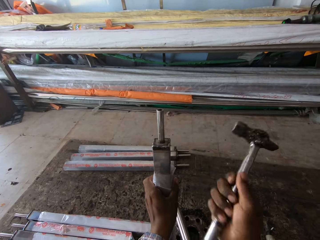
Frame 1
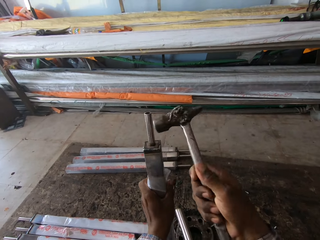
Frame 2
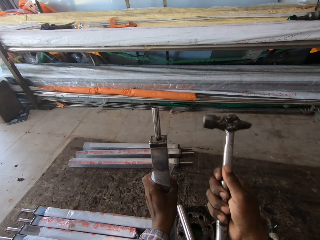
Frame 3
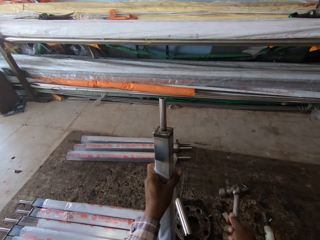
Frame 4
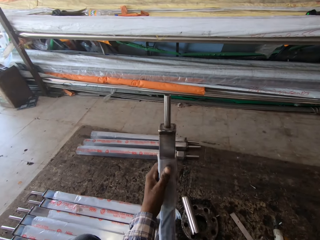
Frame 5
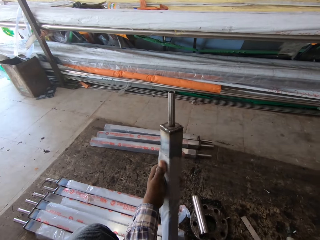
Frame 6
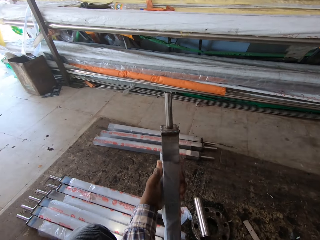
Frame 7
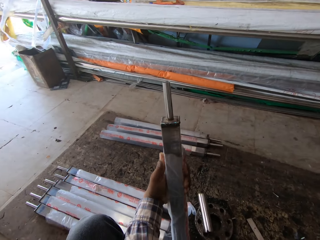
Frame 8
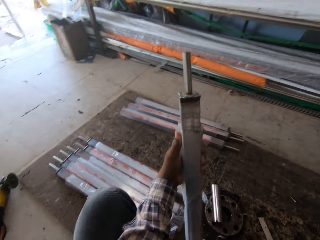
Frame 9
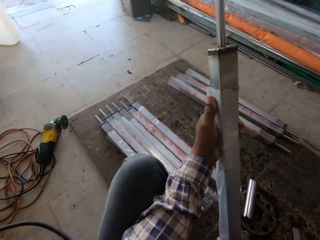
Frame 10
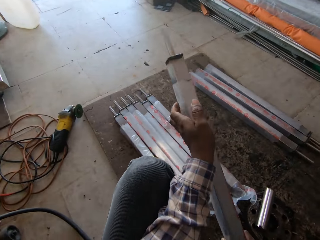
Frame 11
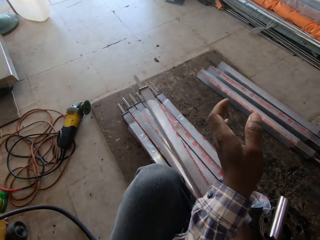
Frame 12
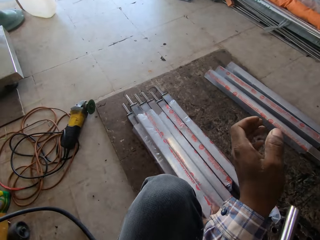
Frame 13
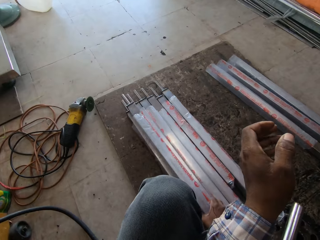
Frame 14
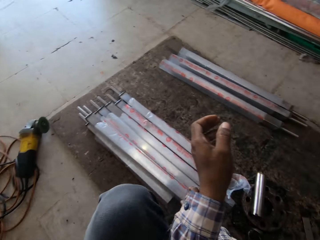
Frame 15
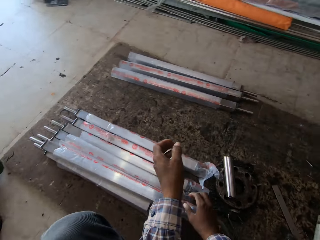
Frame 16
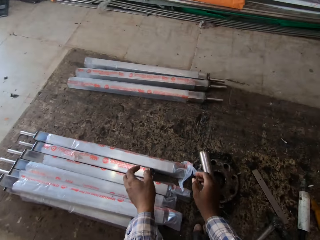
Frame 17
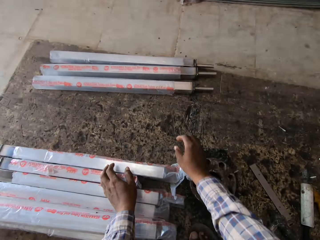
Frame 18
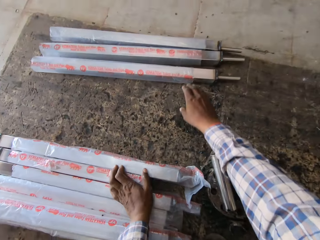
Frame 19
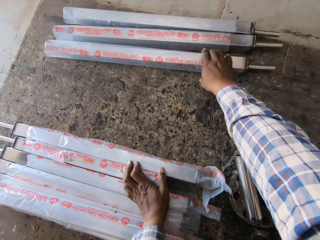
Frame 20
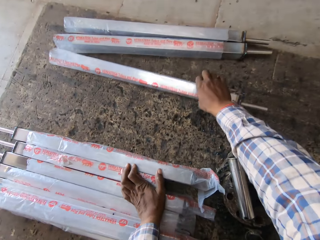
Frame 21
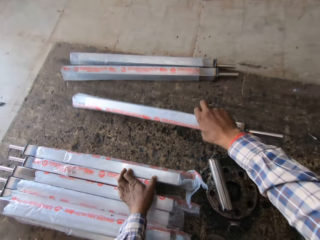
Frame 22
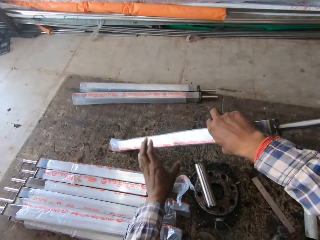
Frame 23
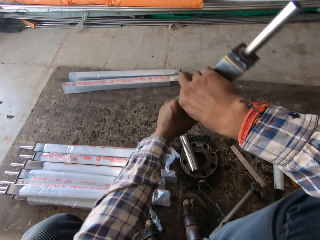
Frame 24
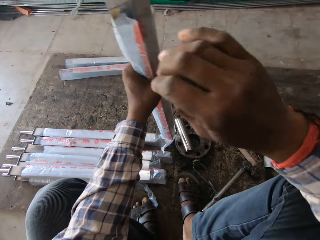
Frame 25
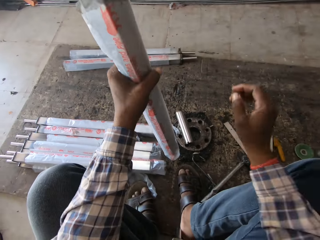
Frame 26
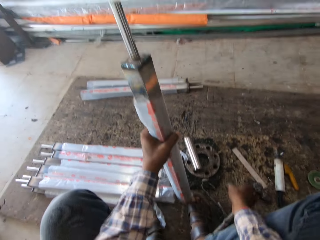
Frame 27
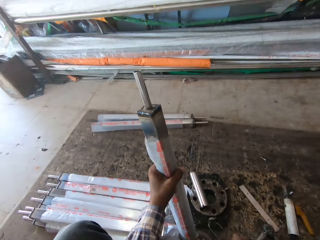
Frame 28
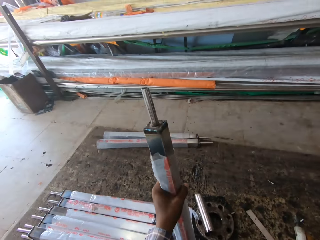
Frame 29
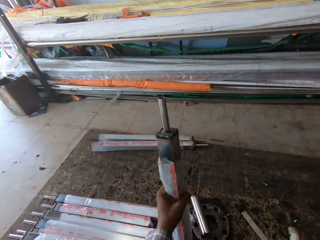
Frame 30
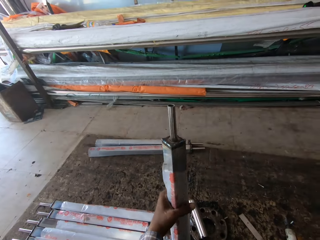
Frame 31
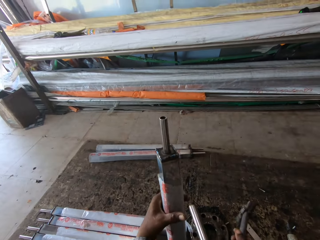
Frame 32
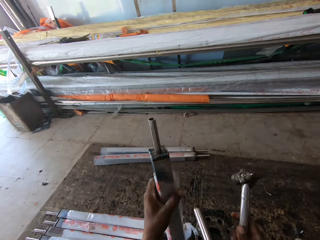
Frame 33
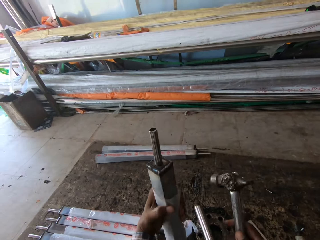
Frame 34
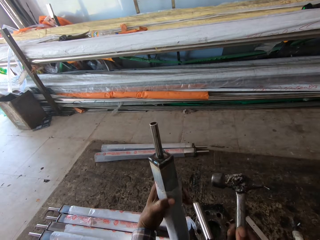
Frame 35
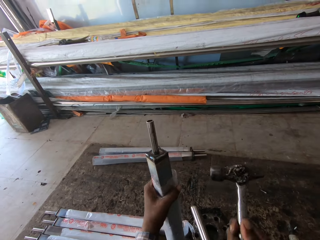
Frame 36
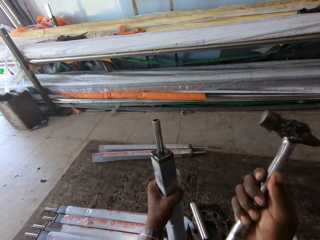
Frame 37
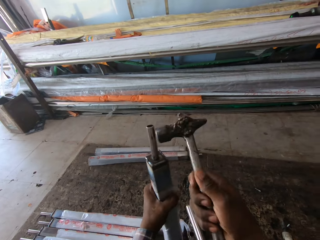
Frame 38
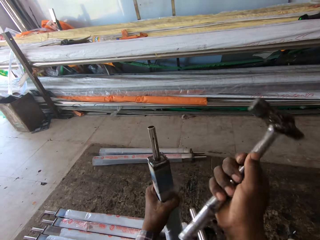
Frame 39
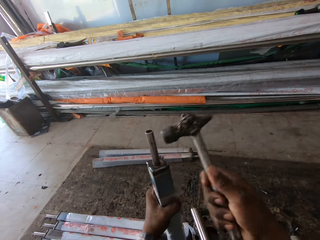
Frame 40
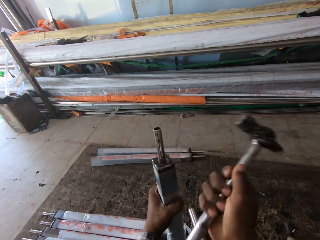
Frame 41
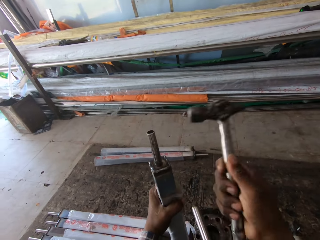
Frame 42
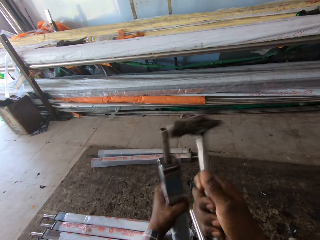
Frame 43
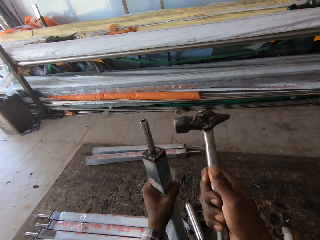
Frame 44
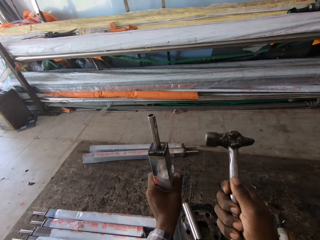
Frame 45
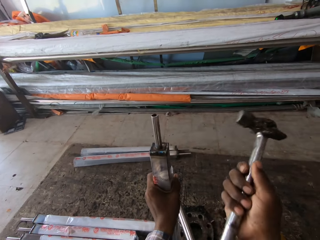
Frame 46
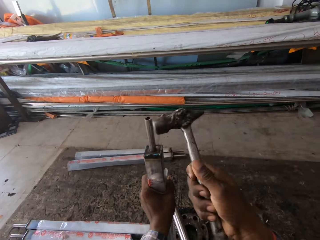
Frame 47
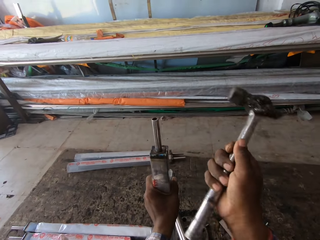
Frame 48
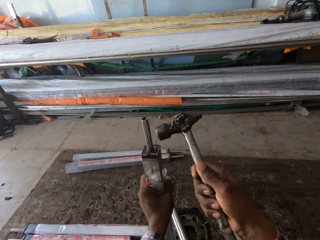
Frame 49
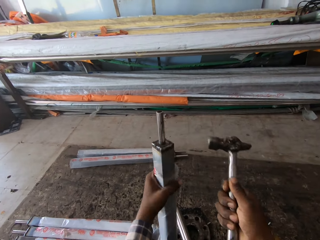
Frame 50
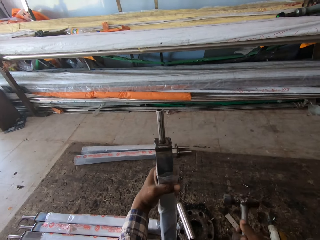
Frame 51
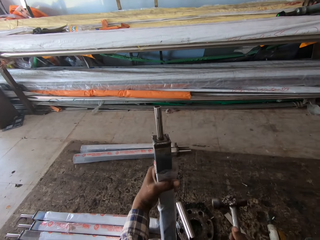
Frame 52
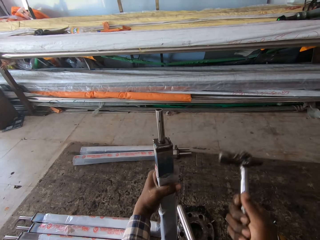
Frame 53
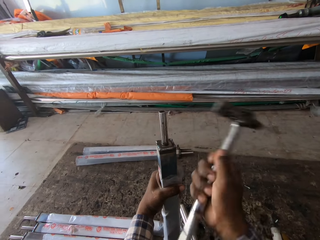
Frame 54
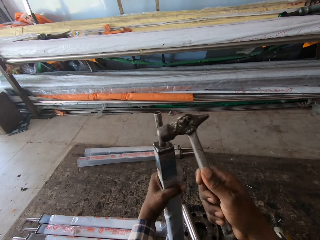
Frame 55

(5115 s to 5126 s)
The camera wearer drops the rectangular pipe in his right hand on the rectangular pipes on the ground. He picks a rectangular pipe from the ground with his right hand. He stands the rectangular pipe in his left hand on the ground. He picks the hammer from the ground with his right hand. He hits the rod with the hammer in his right hand.

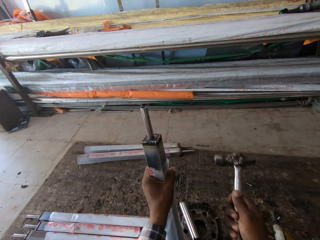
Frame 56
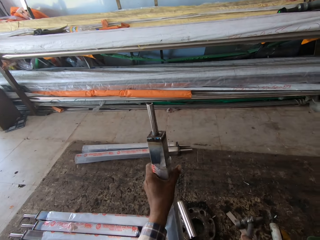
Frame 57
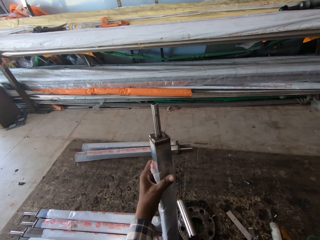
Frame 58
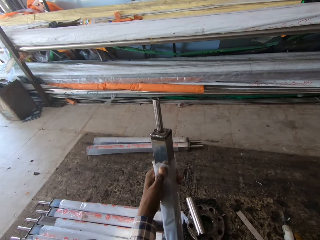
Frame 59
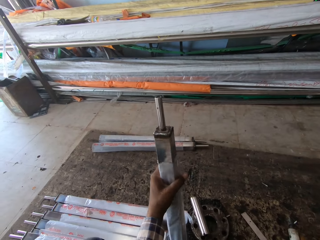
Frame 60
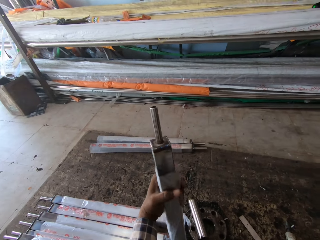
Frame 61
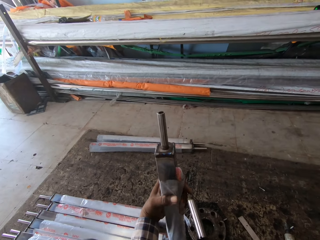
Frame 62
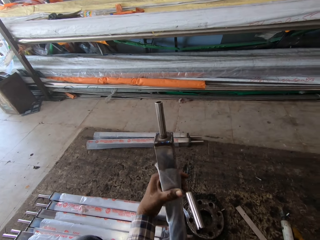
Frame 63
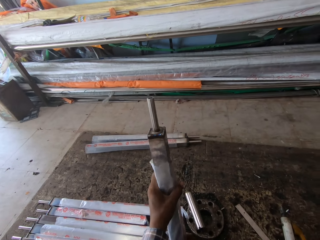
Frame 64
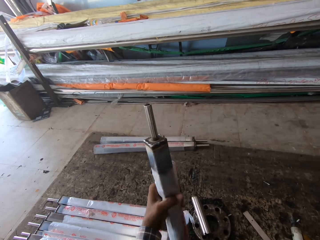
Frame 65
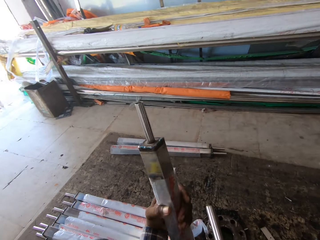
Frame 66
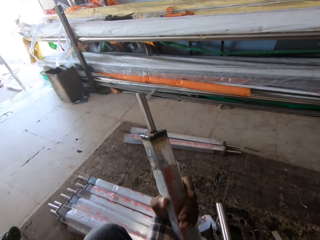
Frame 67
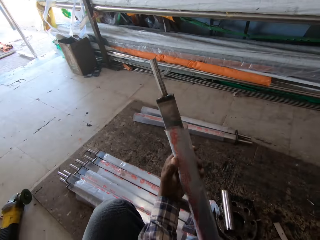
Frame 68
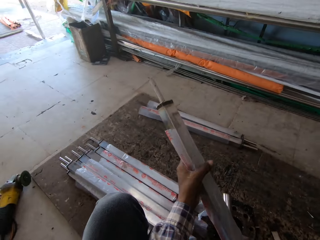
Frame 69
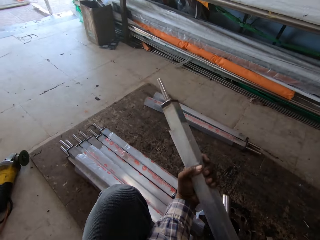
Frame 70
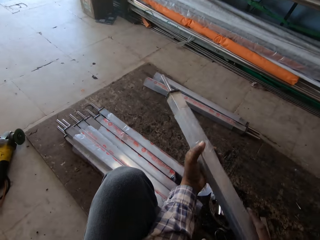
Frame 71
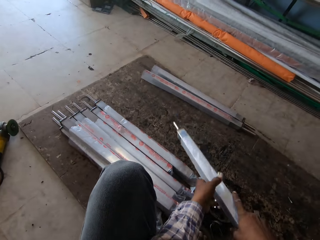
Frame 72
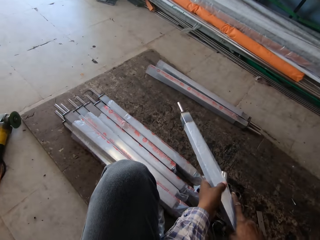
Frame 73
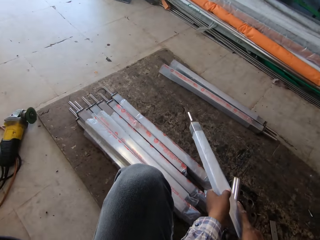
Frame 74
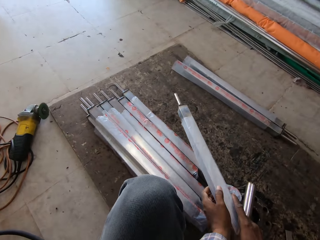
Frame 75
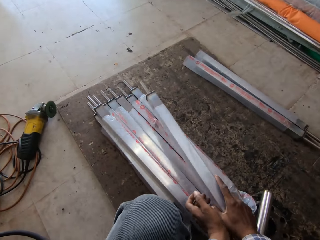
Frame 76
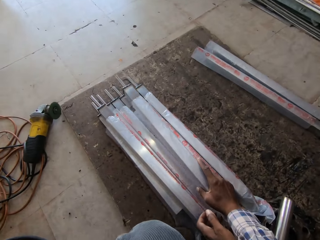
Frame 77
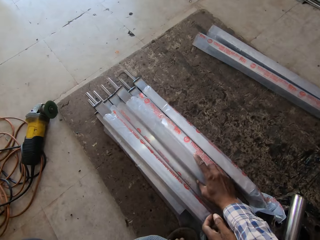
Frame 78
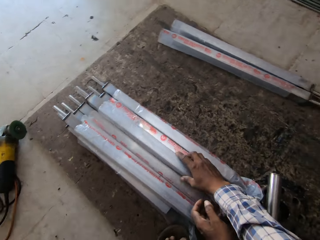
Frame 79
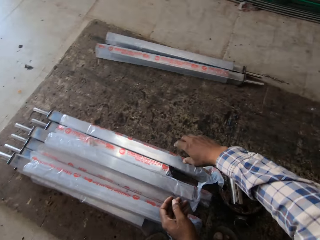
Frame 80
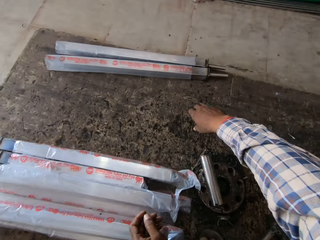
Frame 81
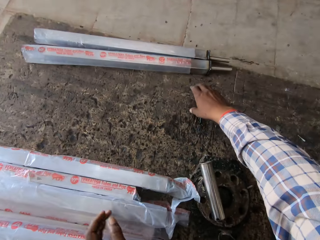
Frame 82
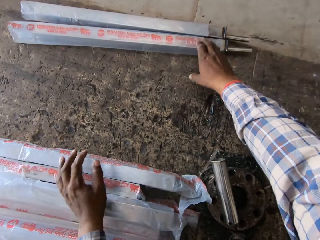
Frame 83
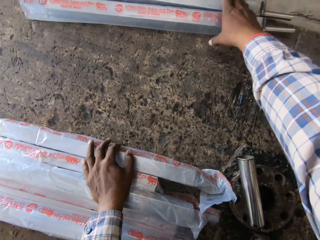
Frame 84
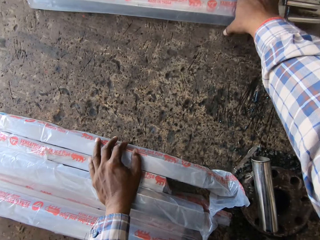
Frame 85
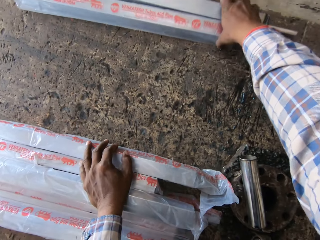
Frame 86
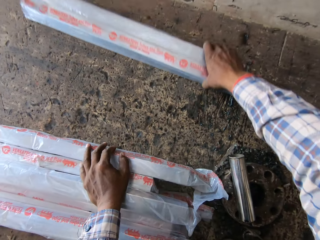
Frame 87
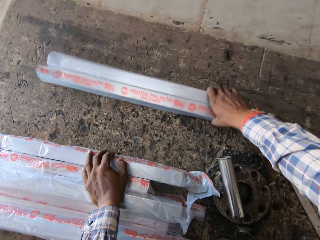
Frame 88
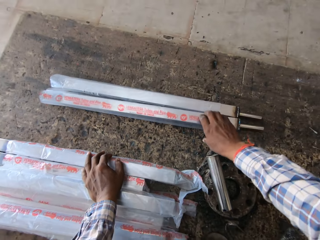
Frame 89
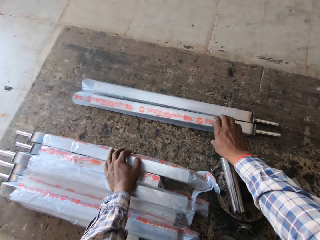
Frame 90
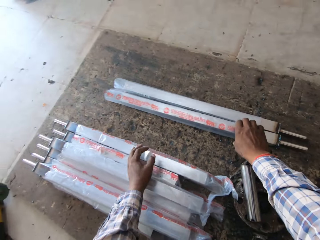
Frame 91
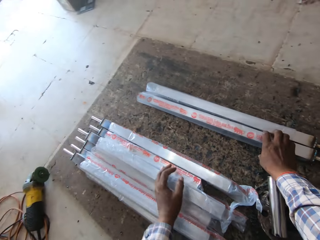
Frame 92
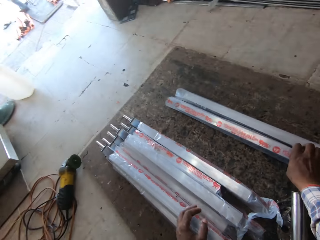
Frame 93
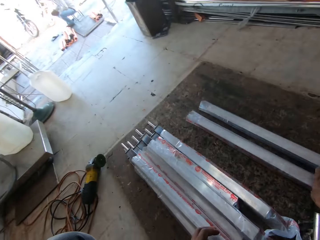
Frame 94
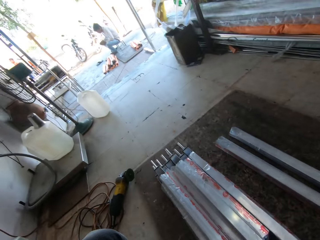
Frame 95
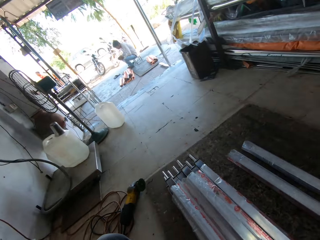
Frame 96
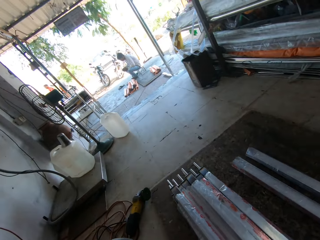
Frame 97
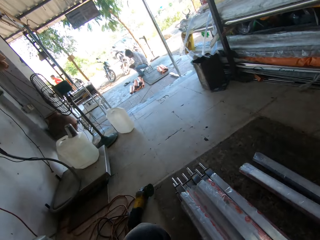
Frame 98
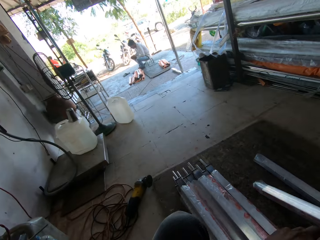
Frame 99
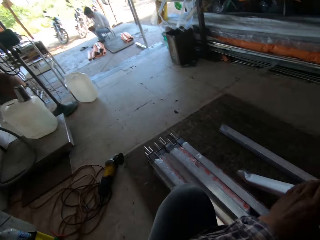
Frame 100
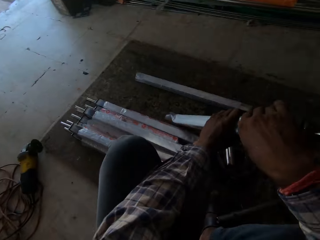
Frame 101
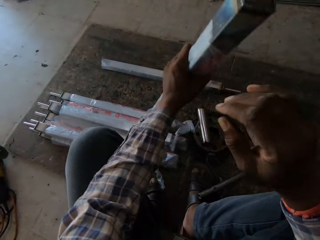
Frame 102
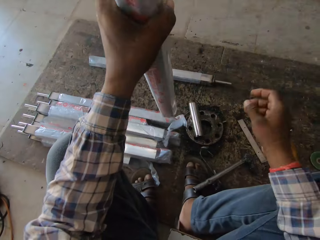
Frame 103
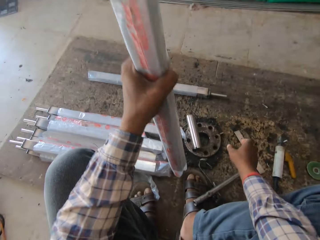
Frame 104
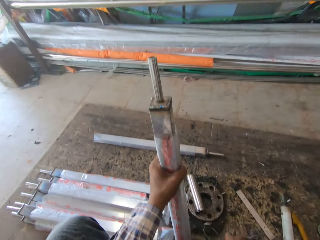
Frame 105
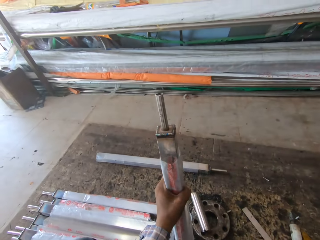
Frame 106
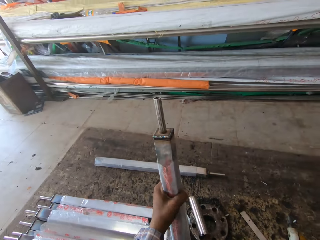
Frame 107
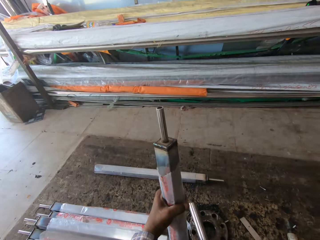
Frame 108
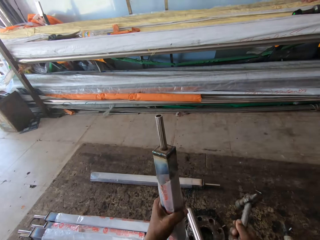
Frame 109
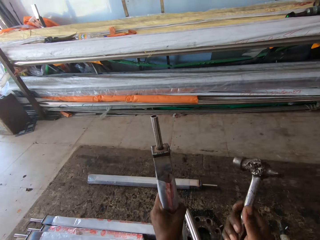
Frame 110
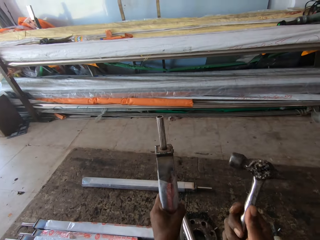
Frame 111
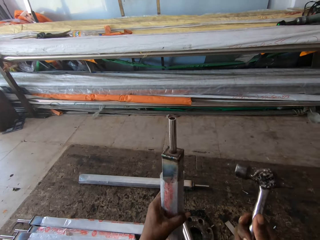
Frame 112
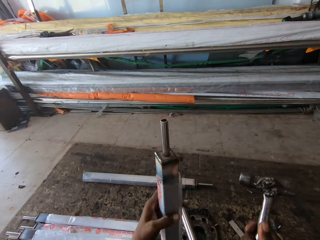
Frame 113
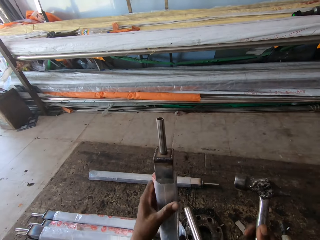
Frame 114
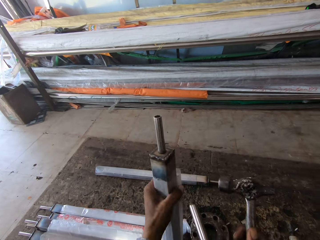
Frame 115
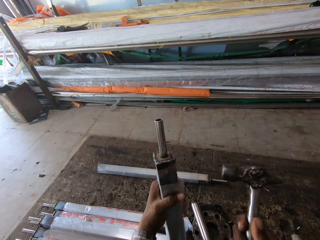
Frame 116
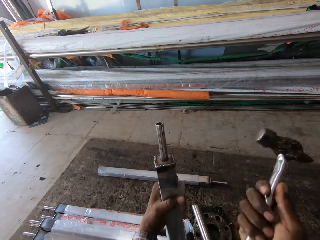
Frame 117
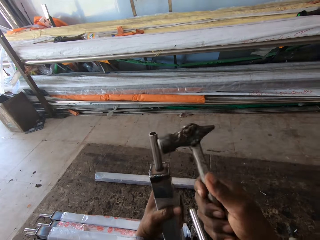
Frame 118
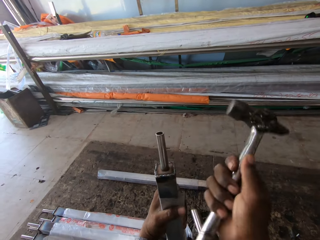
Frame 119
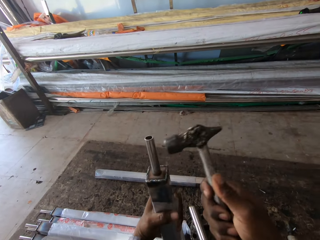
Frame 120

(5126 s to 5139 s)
The camera wearer adjusts the rectangular pipe in his left hand. He drops the rectangular pipe in his right hand on the rectangular pipes on the ground. He adjusts the position of the rectangular pipes on the ground with his right hand. He picks the rectangular pipe from the ground with his right hand. He stands the rectangular pipe in his left hand on the ground. He picks the hammer from the ground with his right hand. He adjusts the rectangular pipe in his left hand. He hits the rod.
